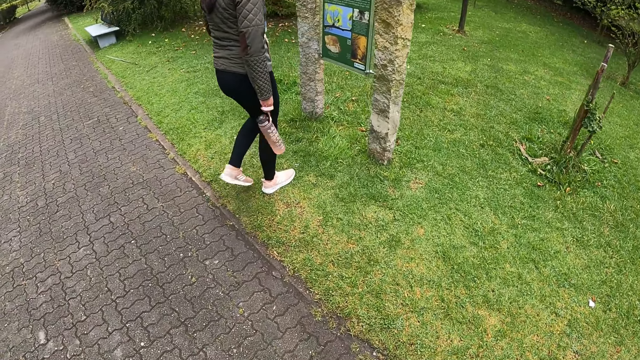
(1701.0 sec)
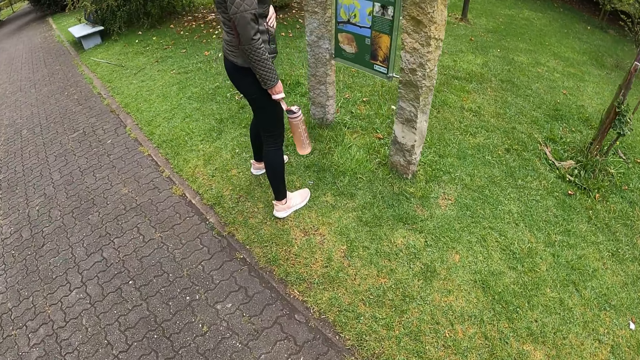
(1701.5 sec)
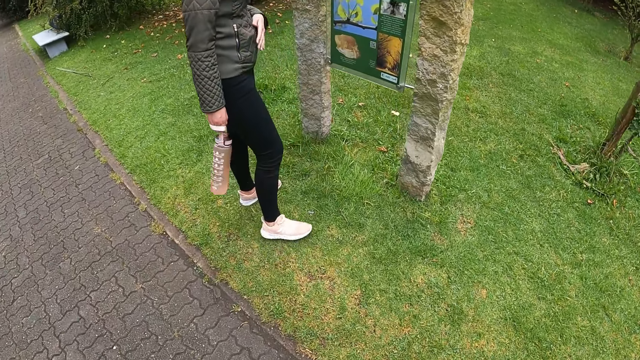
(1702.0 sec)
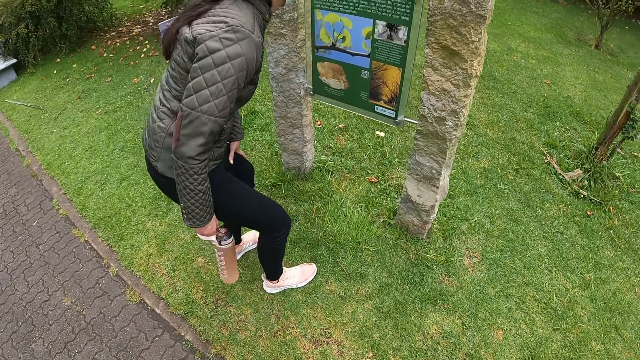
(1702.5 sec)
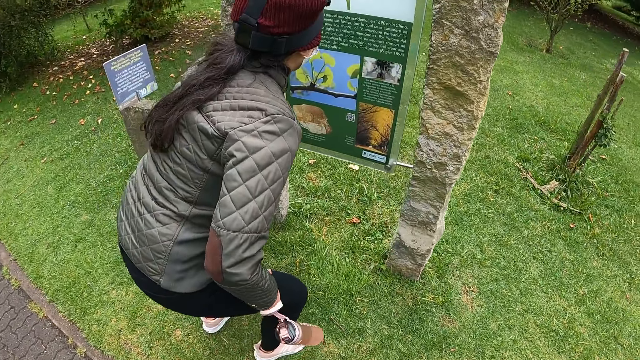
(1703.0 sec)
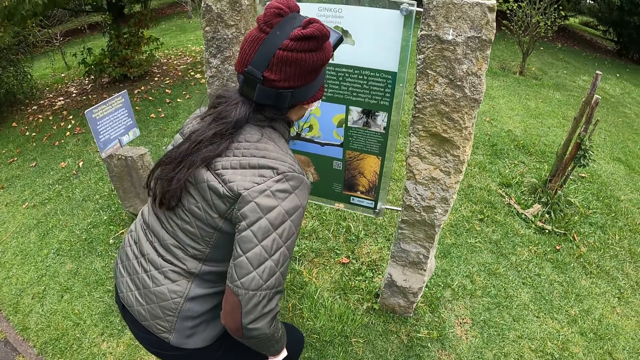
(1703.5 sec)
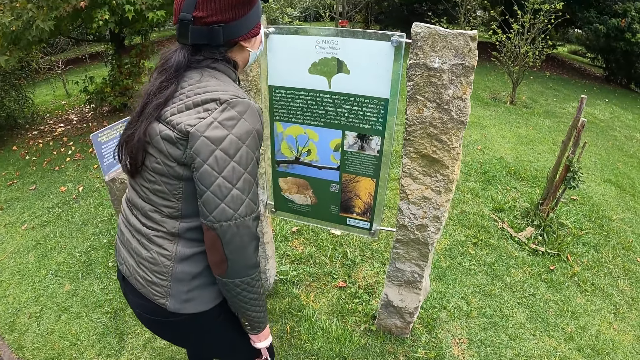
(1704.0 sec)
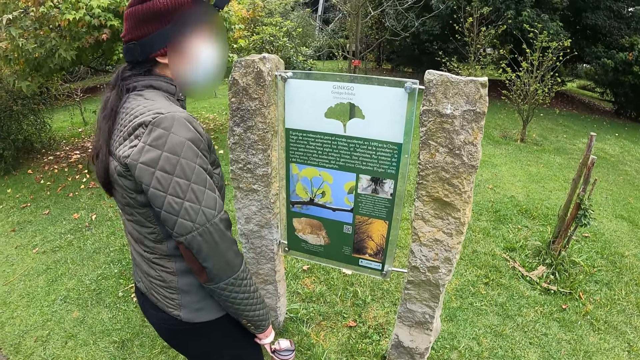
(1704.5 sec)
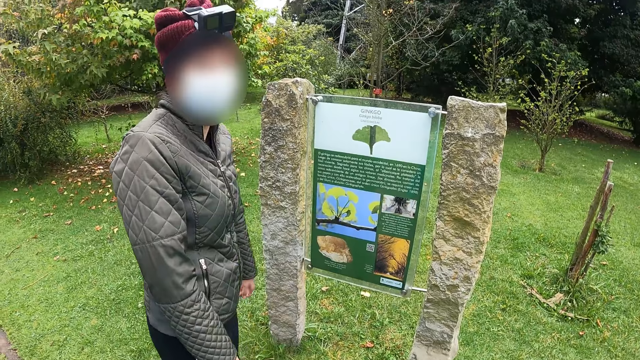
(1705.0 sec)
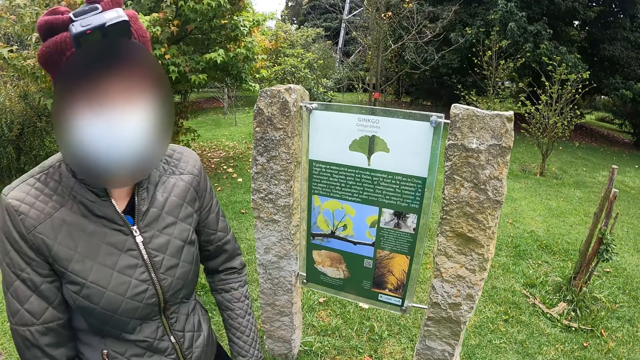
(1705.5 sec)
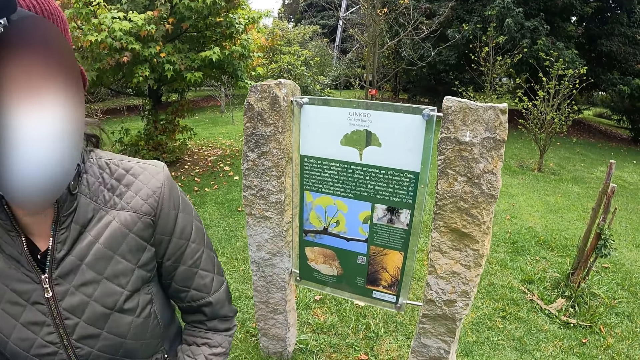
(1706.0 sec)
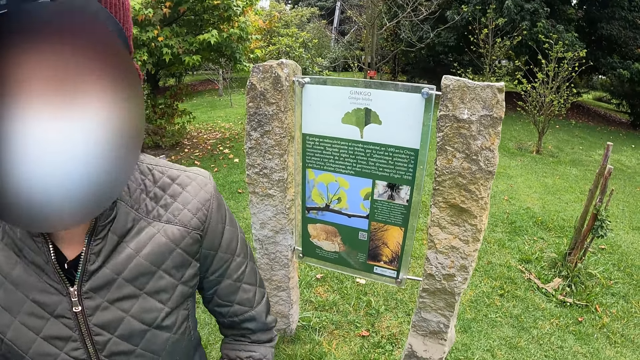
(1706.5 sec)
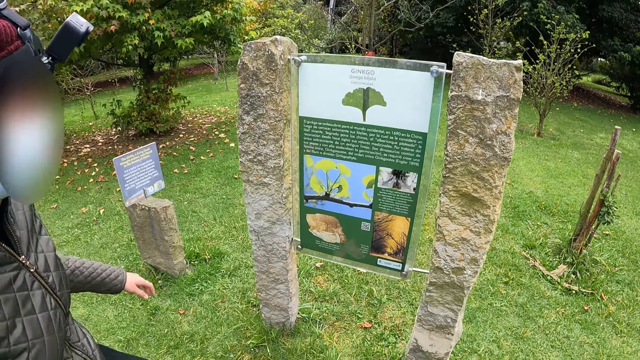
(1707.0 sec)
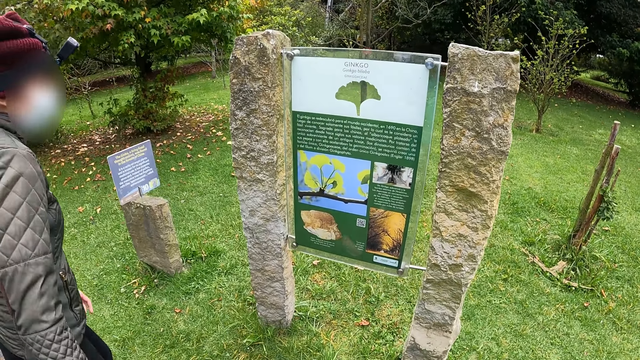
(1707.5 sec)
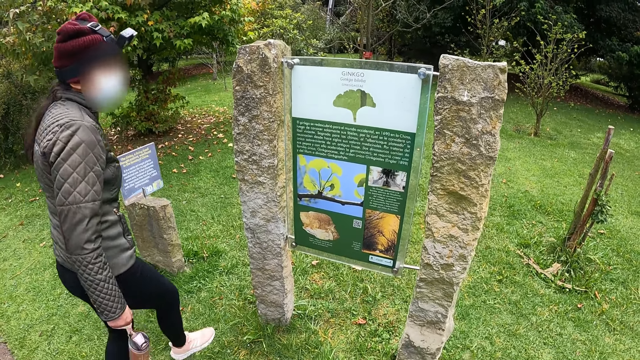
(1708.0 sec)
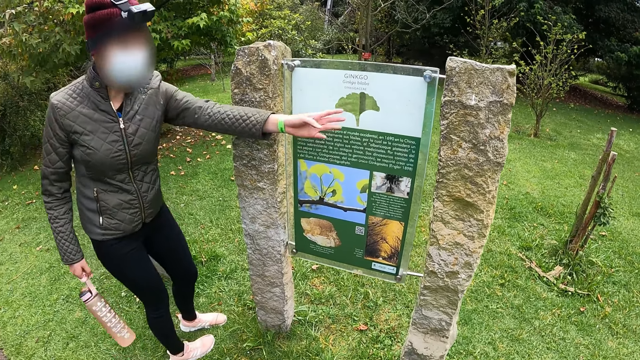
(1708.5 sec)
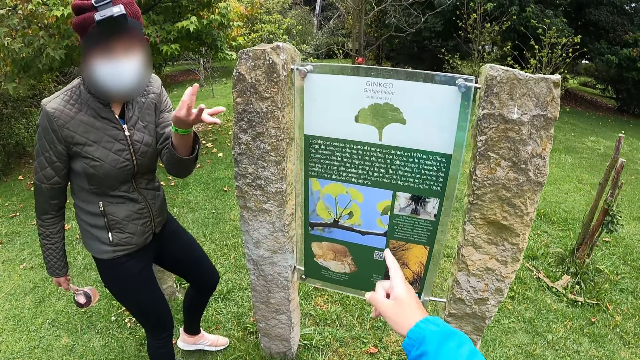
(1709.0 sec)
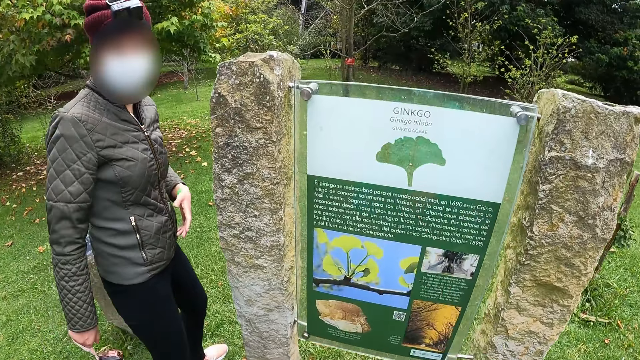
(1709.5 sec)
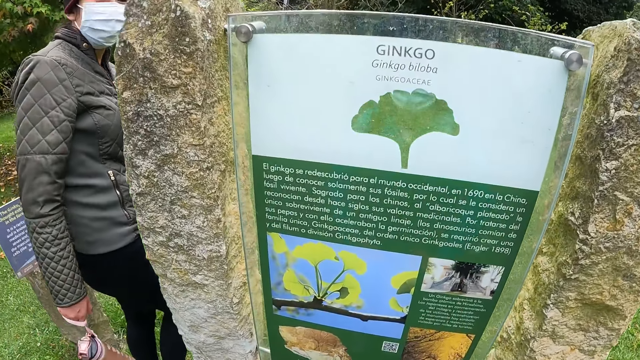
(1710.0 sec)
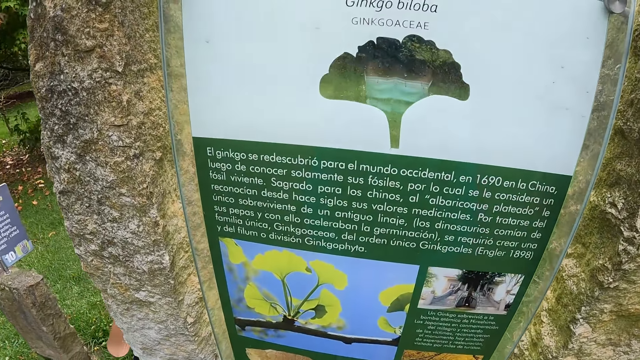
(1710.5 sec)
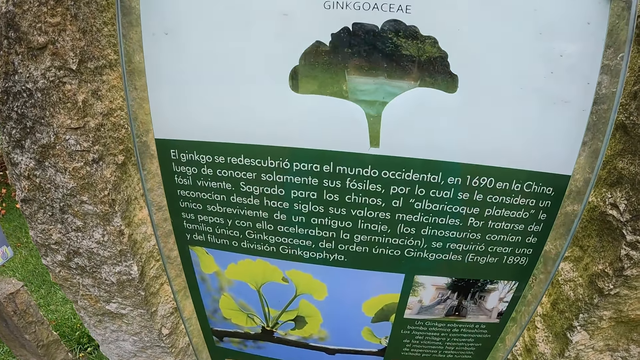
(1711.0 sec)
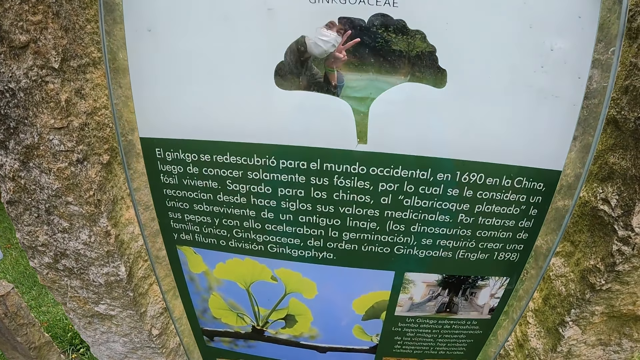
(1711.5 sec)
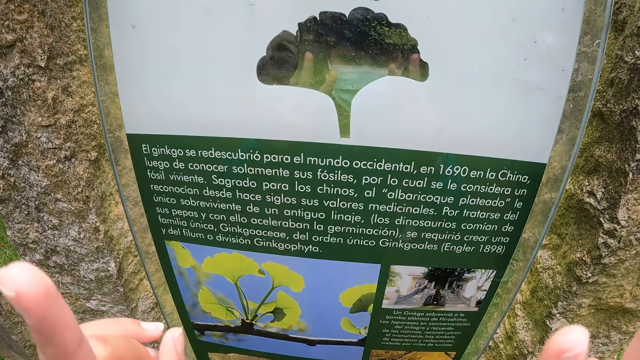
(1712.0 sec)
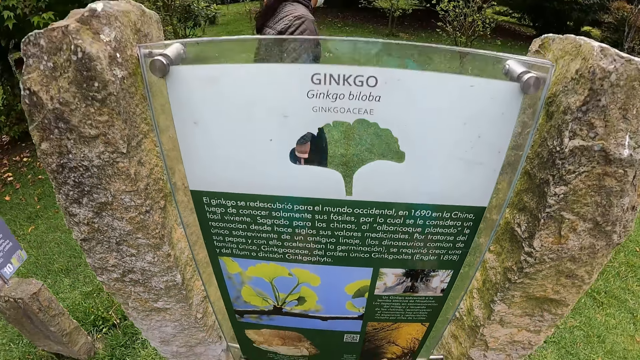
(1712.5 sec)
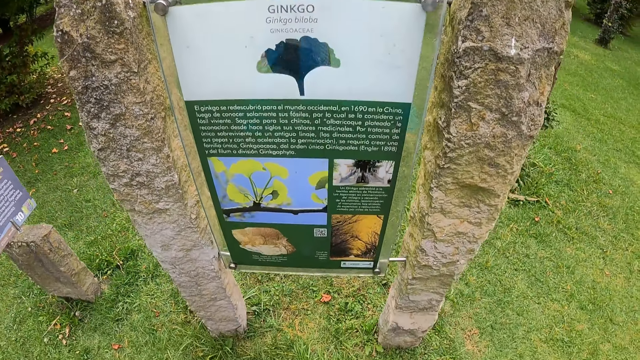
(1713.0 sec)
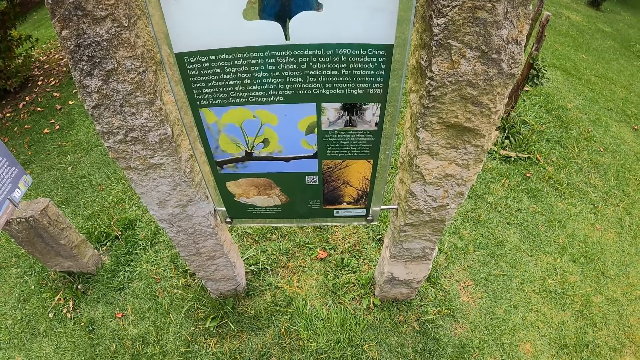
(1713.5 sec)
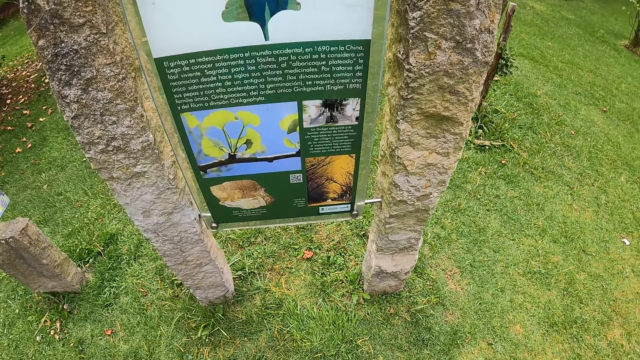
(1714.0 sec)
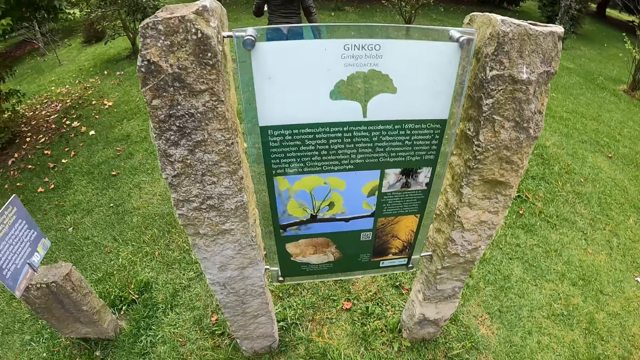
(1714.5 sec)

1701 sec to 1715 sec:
The camera wearer walks to the plaques sign or poster. A lady reads the plaques sign. The lady moves around. The lady stretches her hand towards the plaques sign. The camera wearer points at the plaques sign. The lady goes behind the poster. The lady walks around. The lady shows the chill sign. The camera wearer moves her hands. She interacts with the lady.

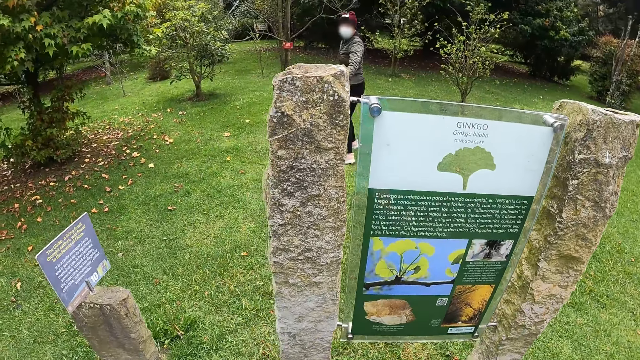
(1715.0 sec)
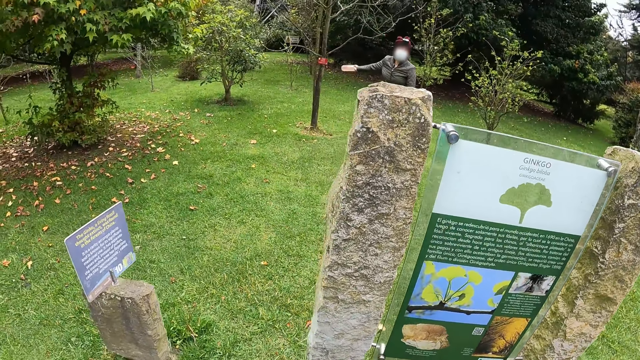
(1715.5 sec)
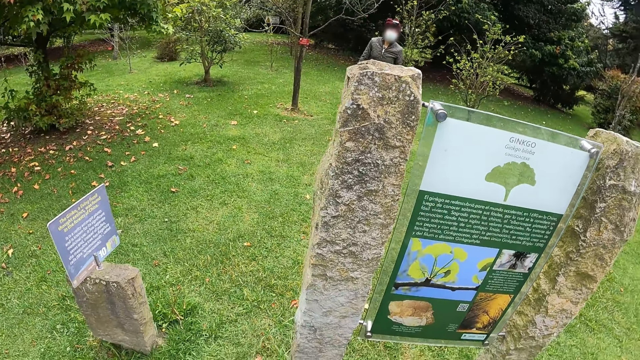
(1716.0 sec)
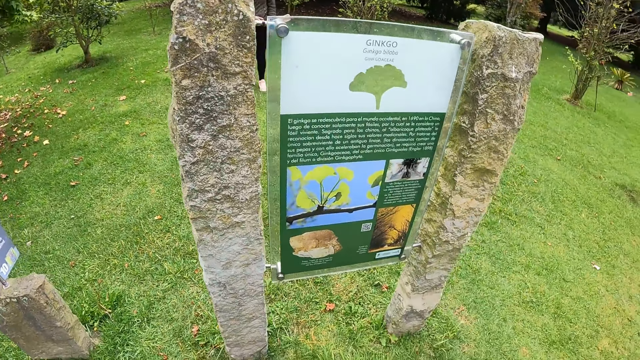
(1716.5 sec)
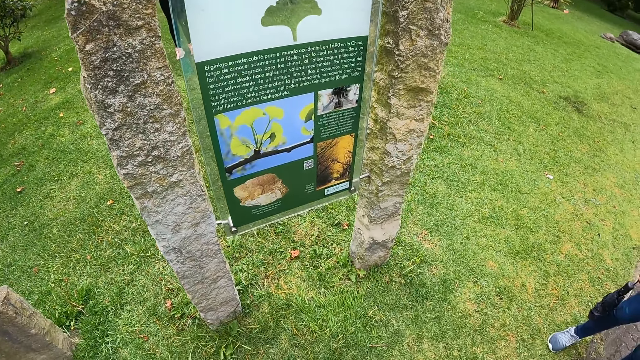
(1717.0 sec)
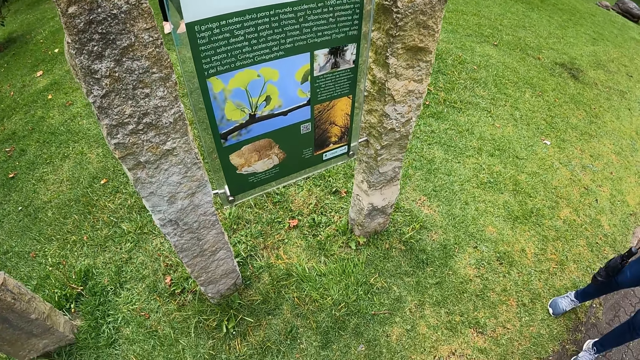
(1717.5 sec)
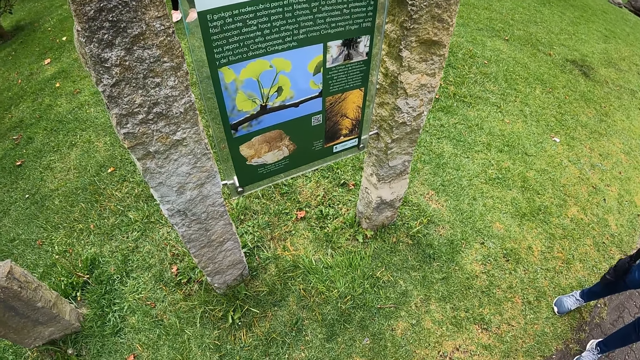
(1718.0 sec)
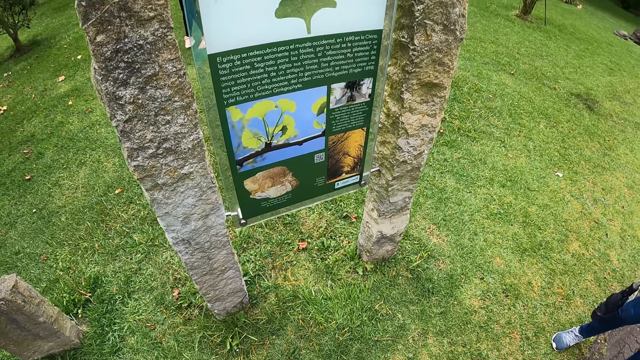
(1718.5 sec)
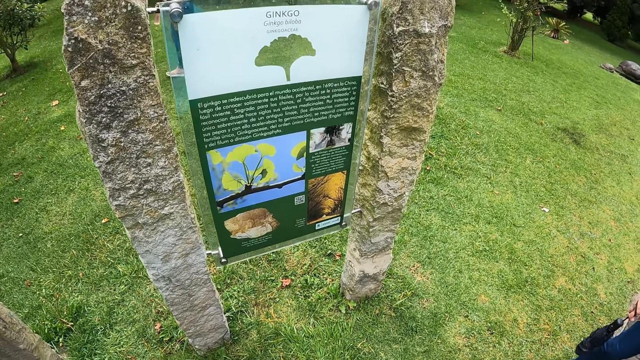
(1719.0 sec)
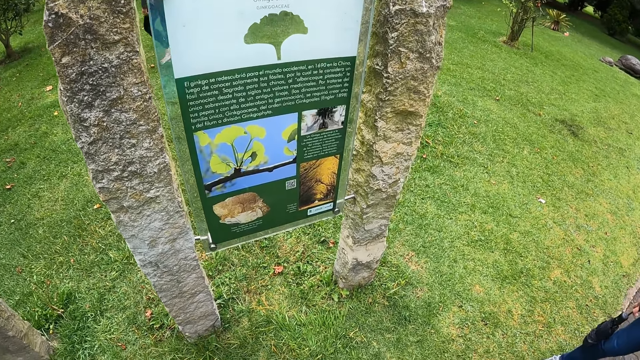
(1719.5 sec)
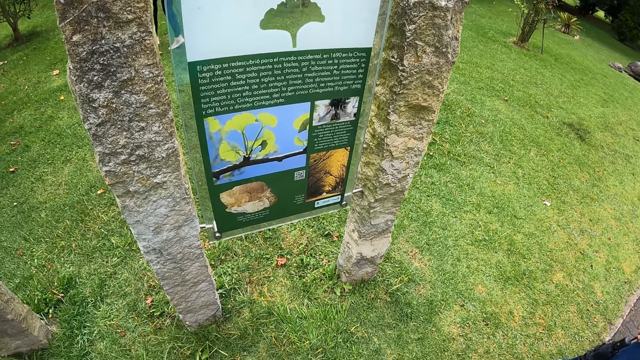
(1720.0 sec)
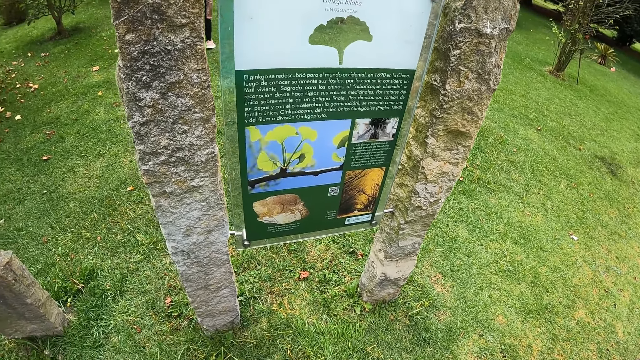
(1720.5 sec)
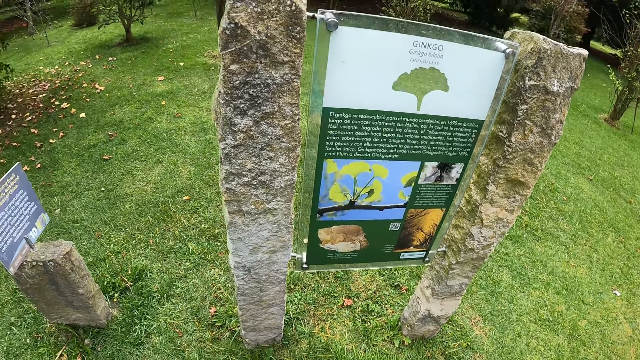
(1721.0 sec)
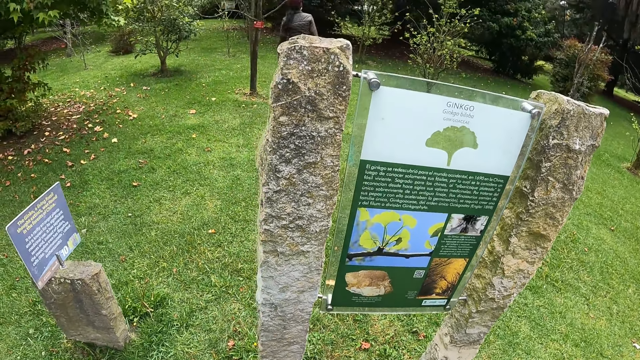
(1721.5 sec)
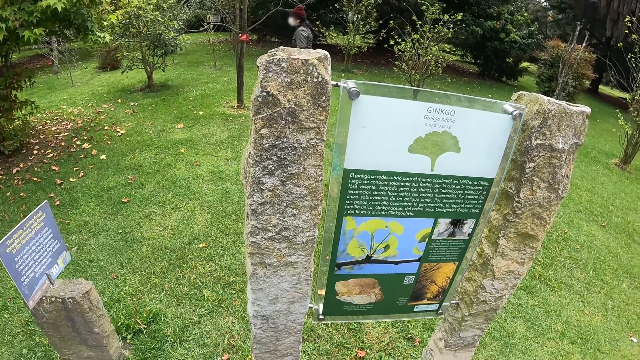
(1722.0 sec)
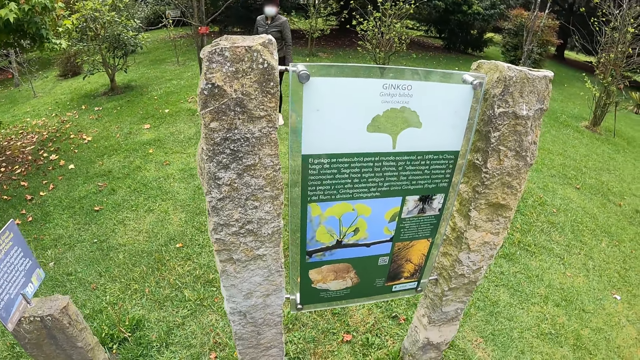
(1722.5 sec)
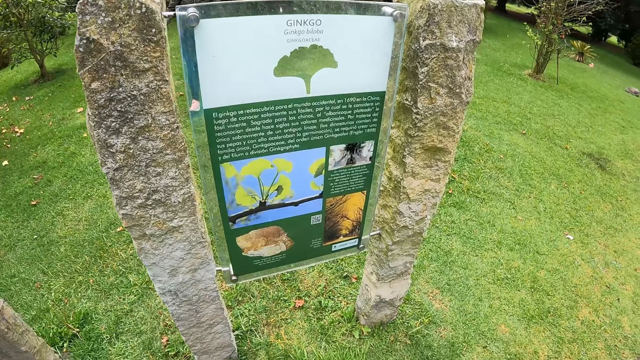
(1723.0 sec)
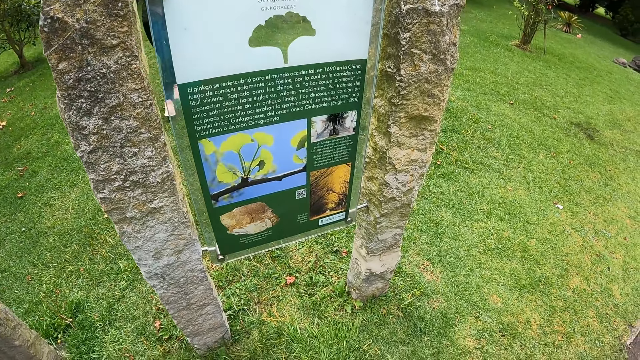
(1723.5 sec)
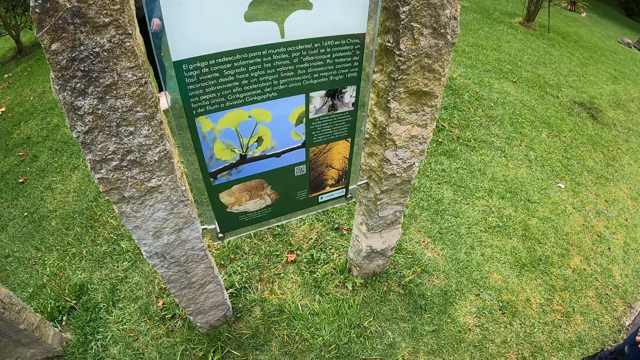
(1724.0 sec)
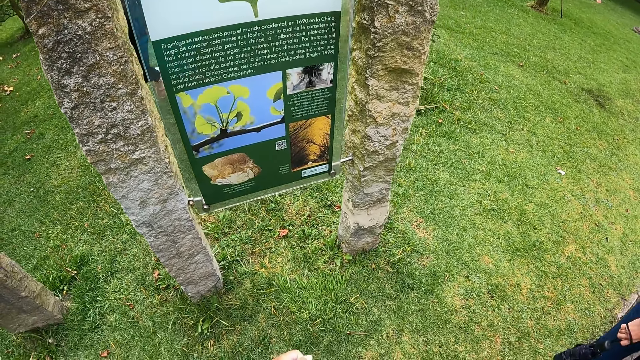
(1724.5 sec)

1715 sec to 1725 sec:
A lady walks around. Another lady stands beside the camera wearer. The first lady stretches her hand towards the plaques sign.
